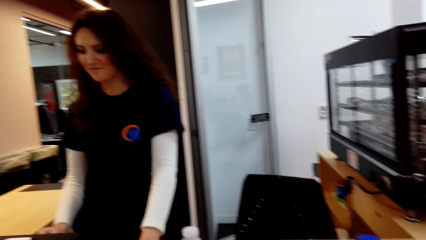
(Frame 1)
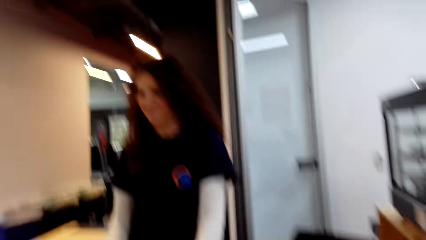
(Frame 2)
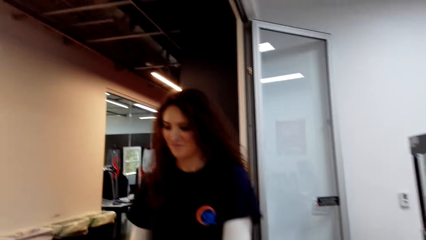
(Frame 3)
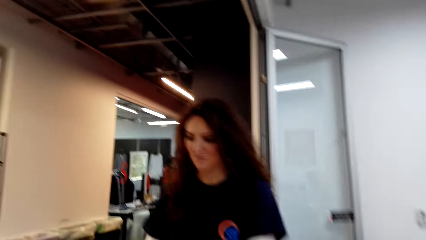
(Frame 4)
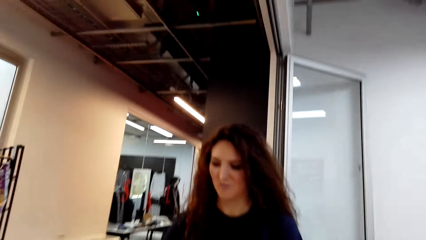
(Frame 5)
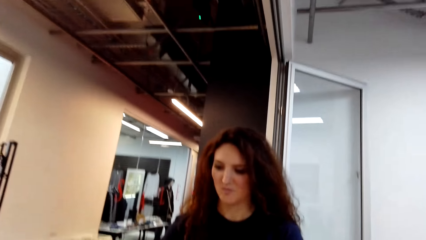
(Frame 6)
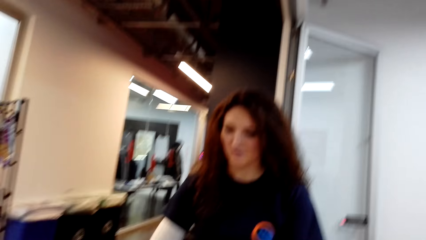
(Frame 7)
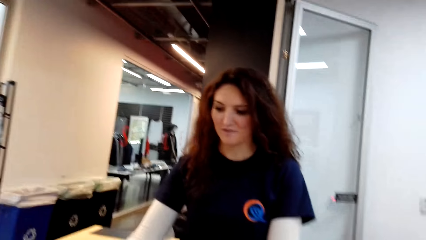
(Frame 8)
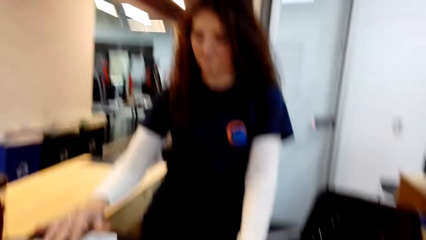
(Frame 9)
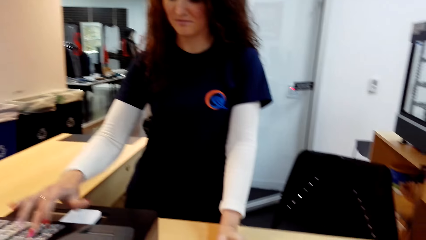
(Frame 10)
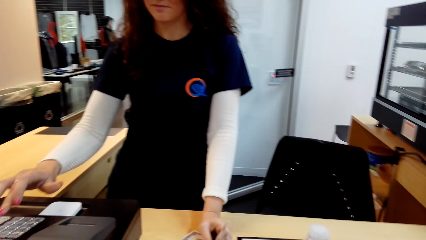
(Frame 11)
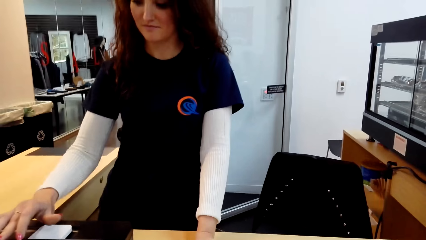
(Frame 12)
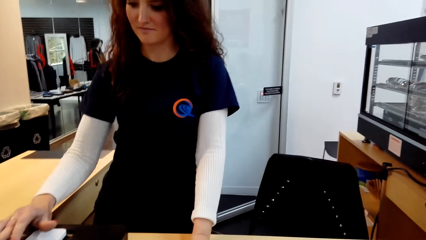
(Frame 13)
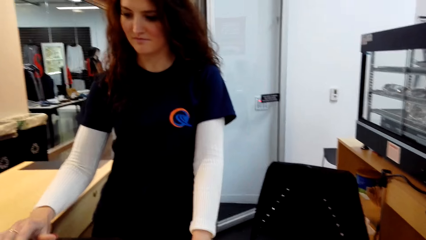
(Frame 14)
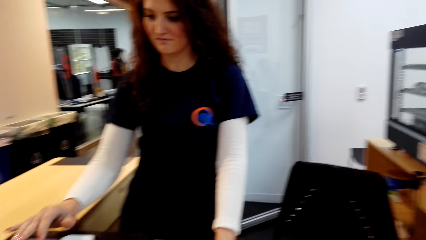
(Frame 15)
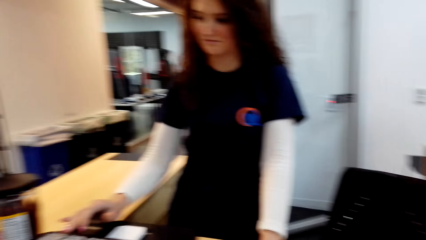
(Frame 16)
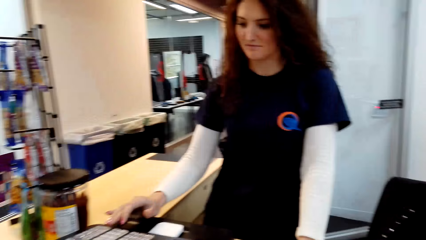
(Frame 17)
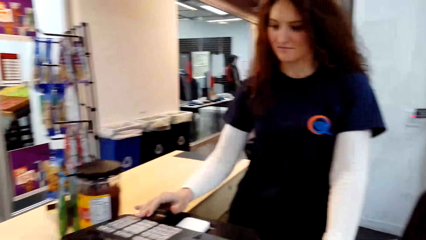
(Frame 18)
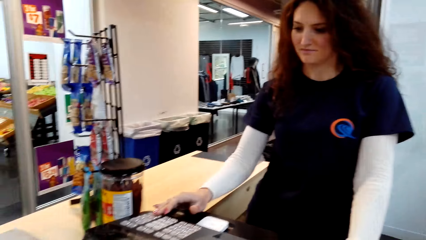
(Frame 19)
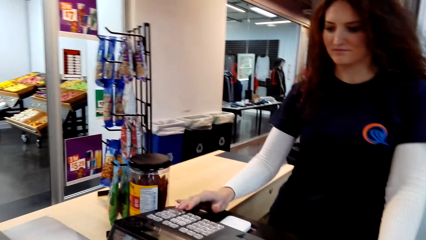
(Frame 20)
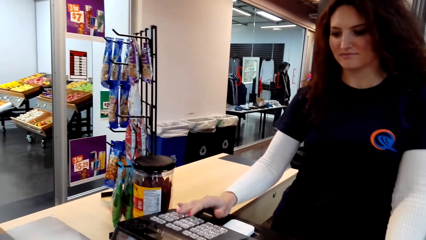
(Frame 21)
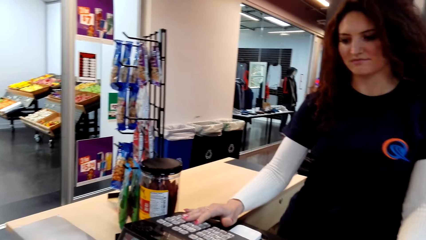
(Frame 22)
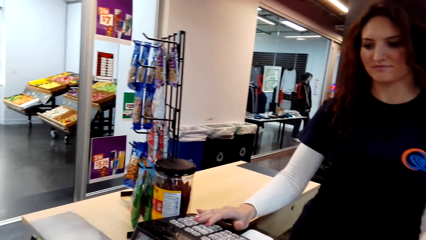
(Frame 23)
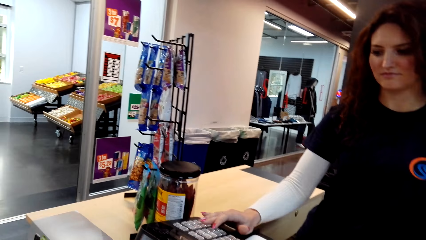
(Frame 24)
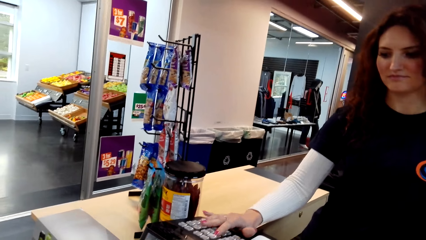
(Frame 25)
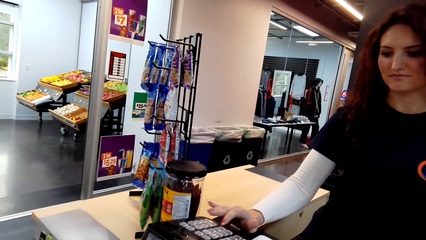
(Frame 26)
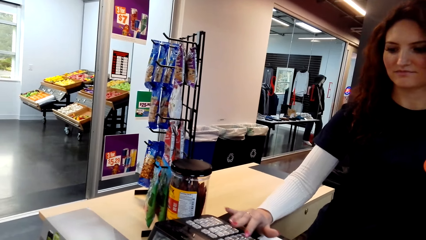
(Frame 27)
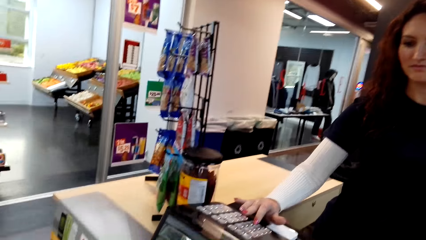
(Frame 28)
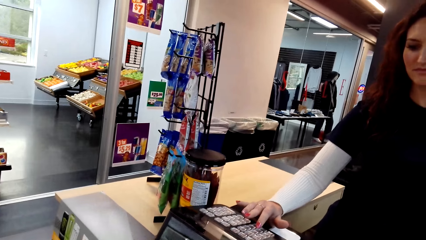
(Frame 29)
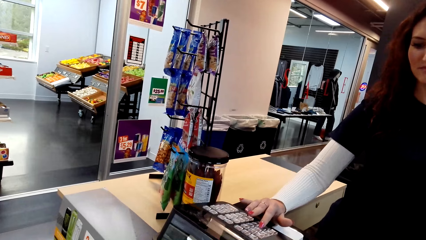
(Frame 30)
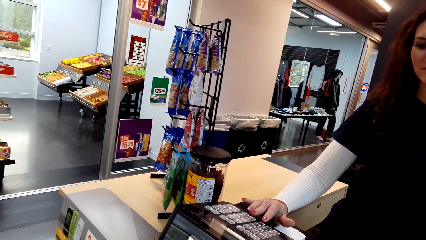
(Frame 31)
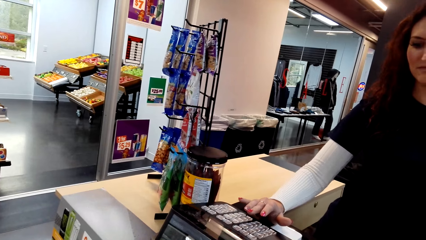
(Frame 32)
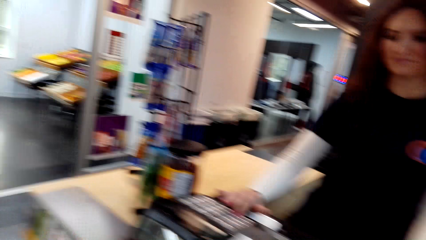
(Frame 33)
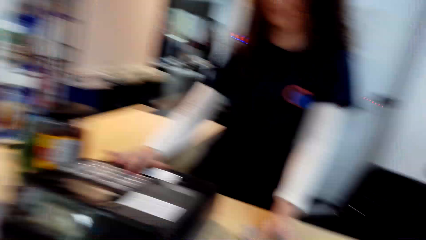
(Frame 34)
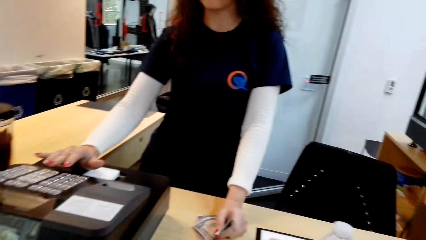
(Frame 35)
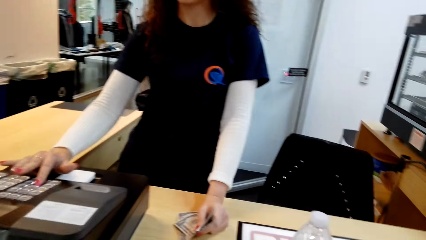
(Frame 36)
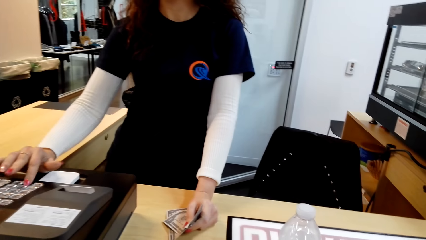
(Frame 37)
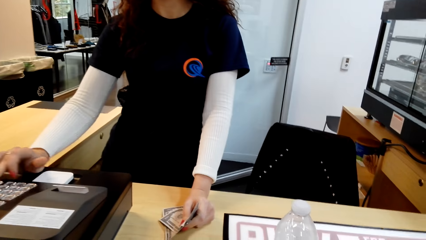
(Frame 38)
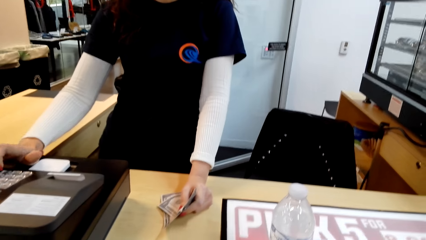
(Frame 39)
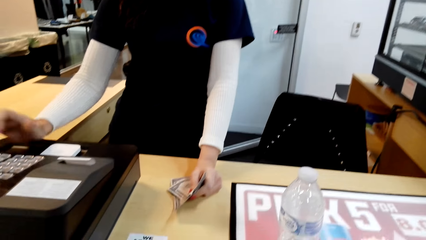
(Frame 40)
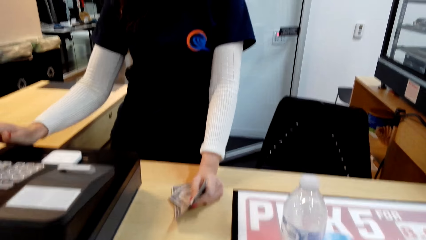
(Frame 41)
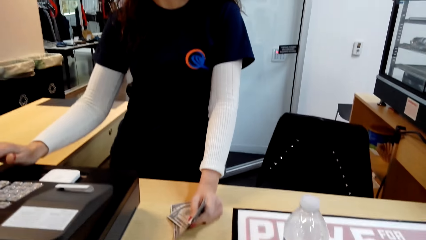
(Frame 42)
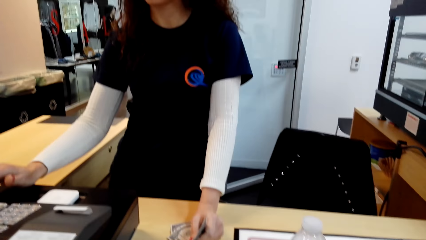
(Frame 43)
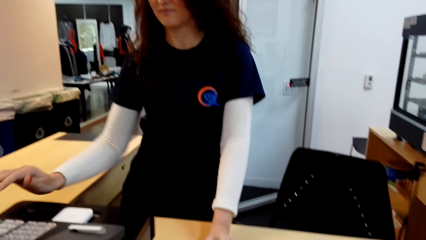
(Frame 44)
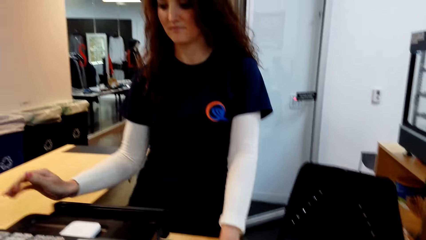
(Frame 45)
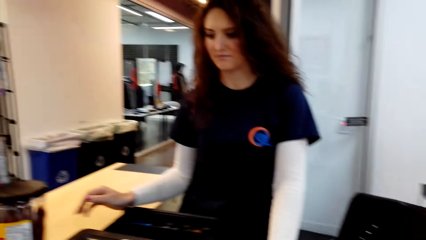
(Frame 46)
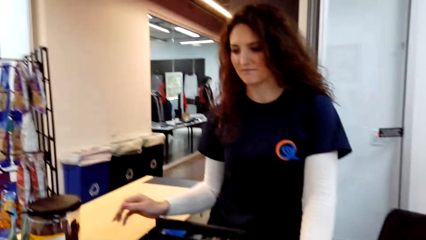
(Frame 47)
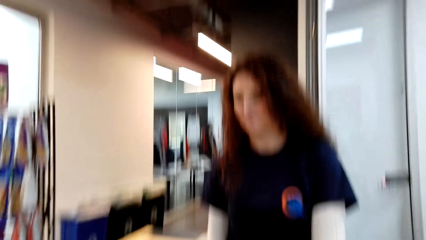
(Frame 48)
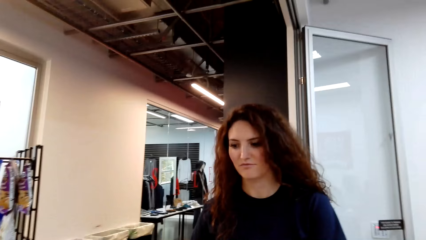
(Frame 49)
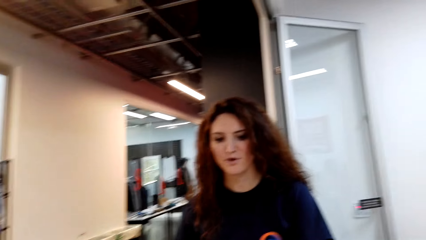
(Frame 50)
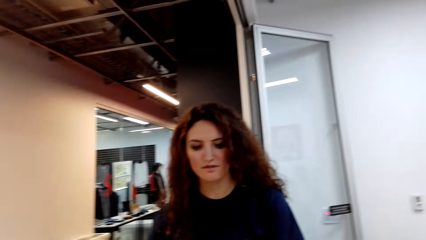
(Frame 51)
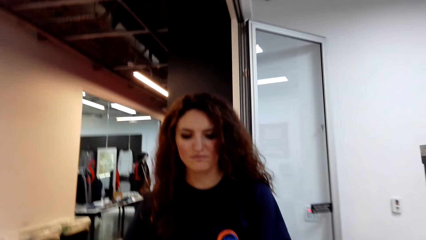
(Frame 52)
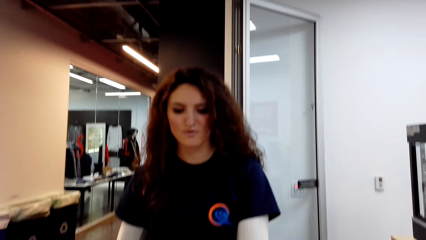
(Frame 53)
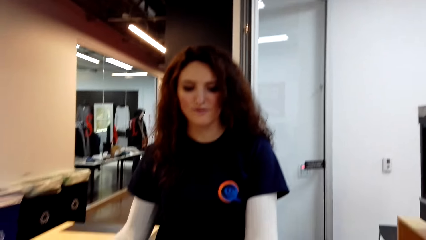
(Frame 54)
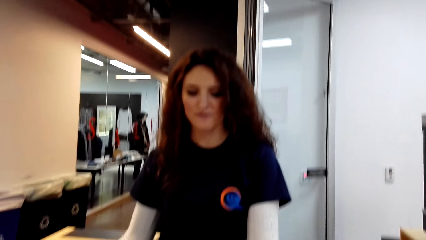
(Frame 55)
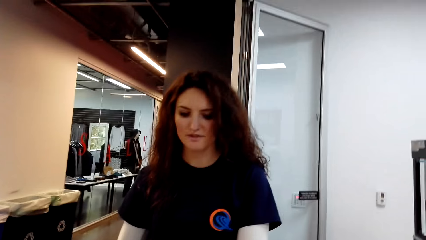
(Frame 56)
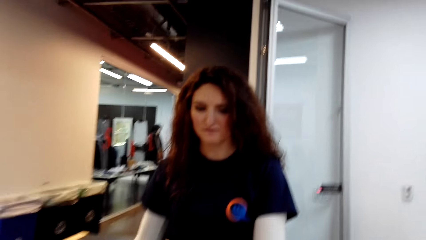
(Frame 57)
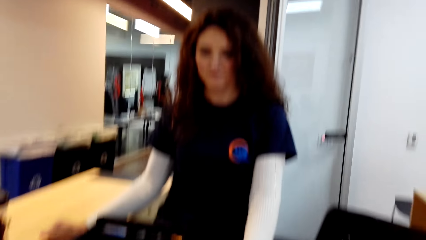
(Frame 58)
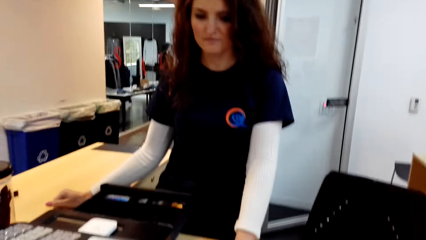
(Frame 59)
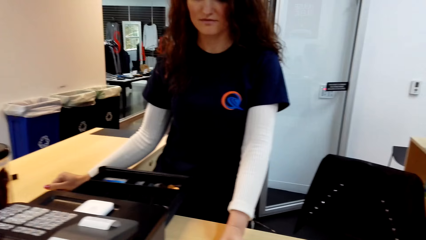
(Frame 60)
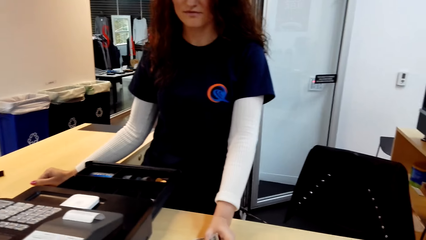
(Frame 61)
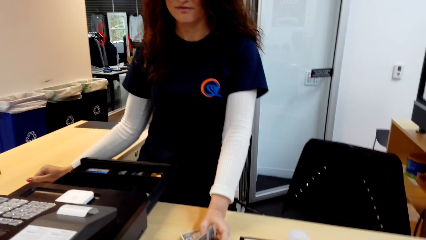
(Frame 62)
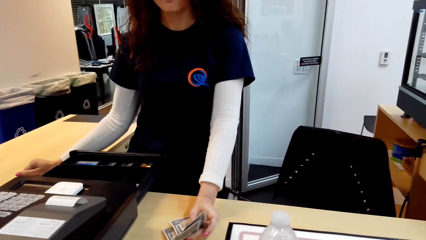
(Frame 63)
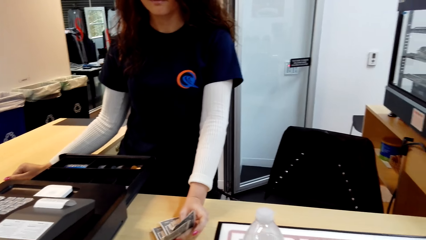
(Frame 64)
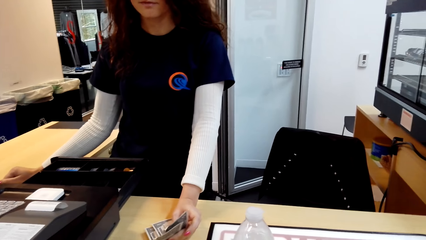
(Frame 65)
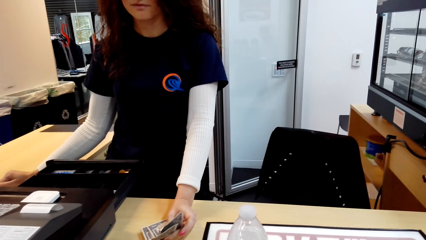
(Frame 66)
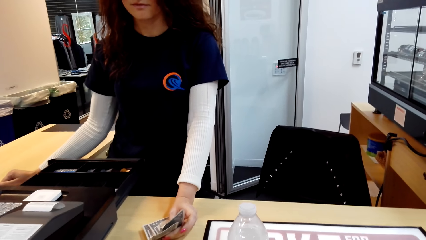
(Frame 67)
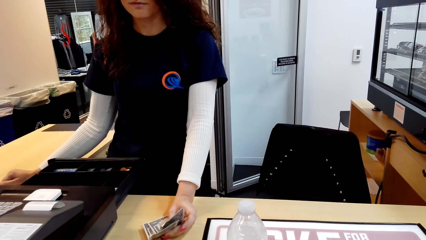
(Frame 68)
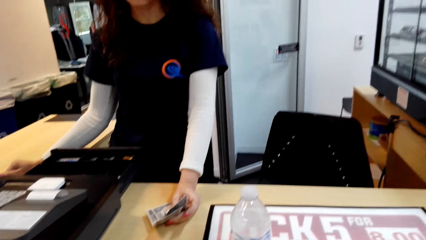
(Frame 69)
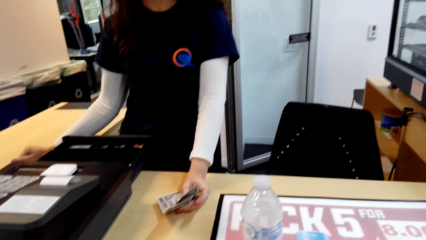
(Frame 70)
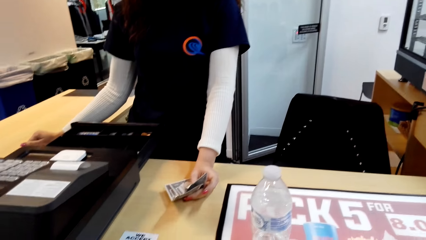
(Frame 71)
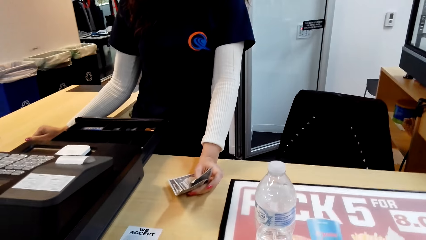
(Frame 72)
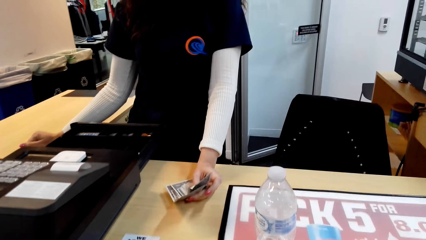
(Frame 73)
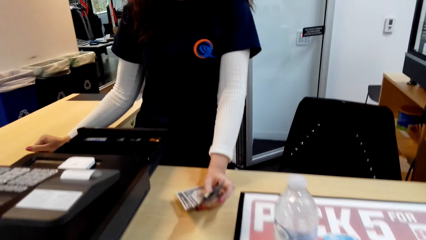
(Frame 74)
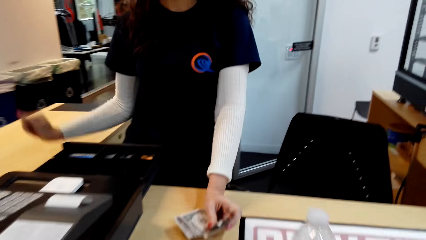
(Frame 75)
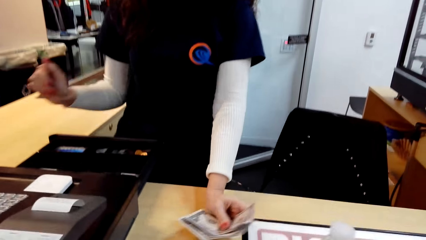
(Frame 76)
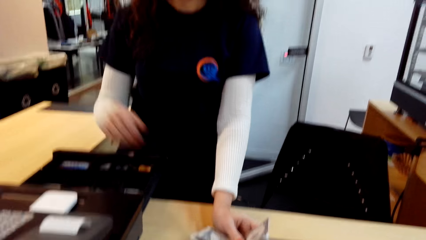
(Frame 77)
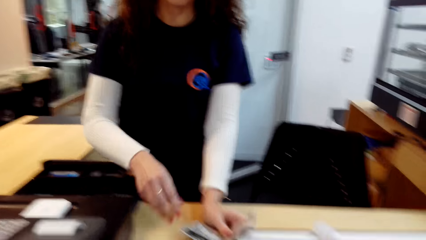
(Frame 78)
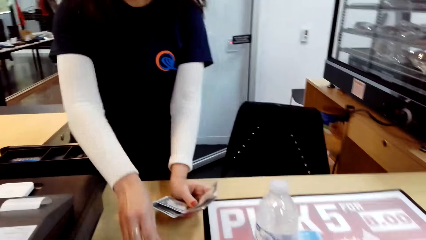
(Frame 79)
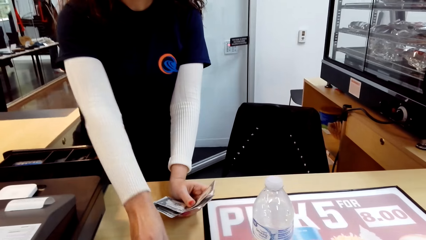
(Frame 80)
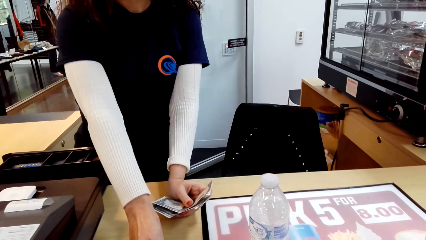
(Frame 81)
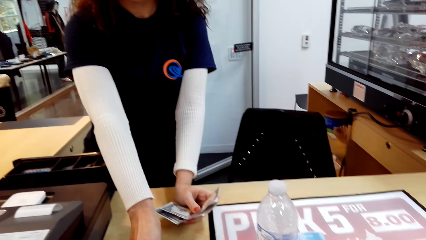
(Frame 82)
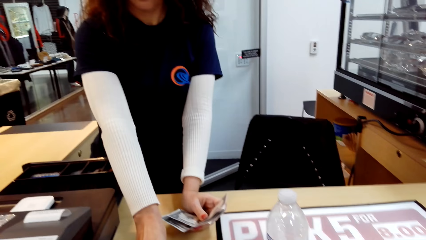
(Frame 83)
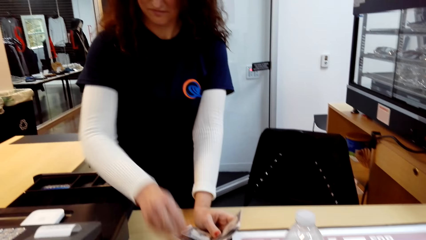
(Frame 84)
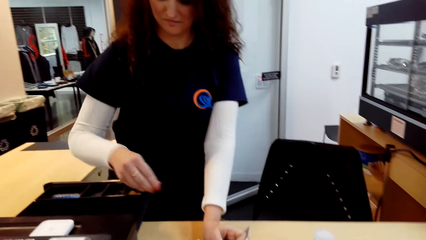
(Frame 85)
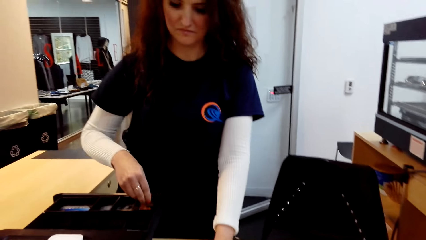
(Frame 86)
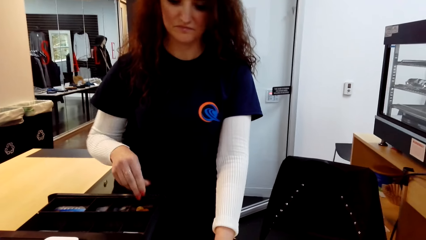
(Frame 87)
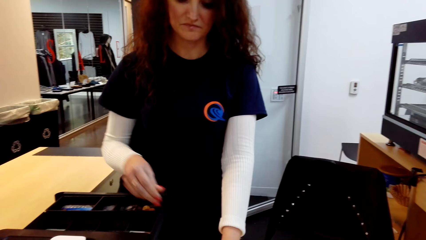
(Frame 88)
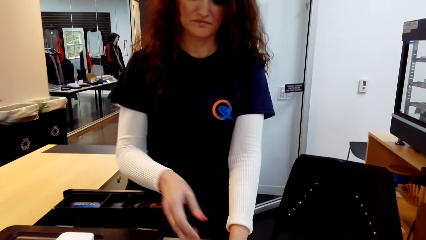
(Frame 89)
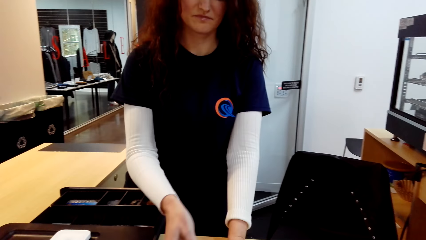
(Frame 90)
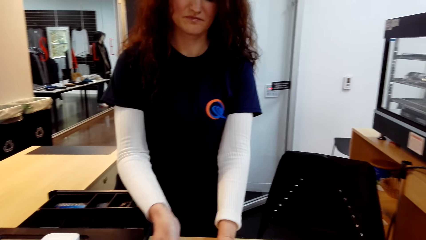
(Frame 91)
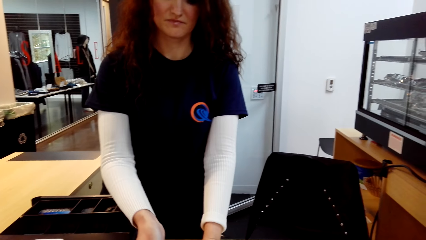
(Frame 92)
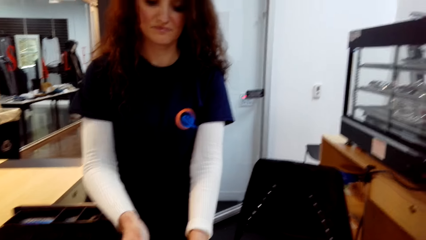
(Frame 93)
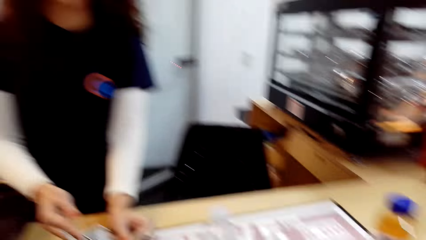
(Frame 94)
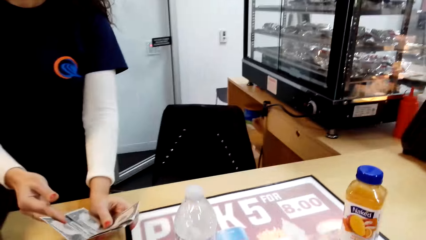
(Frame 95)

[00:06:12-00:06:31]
A cashier presses the calculator. The camera wearer dialogues to the cashier. The cashier takes coins from the camera wearer. The camera wearer gives the cashier money. They dialogue to the cashier.
